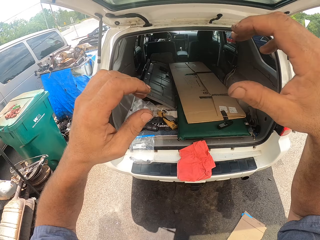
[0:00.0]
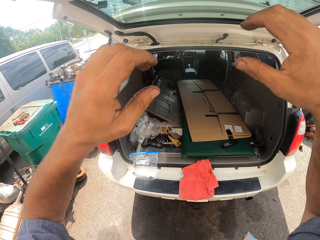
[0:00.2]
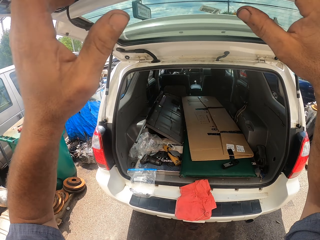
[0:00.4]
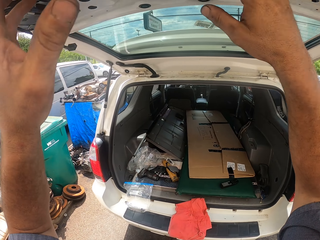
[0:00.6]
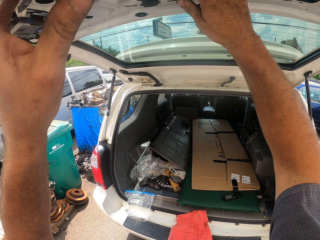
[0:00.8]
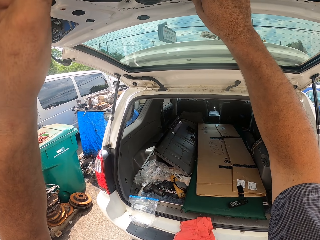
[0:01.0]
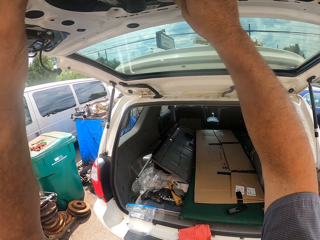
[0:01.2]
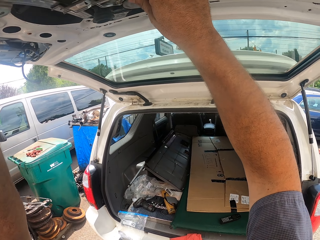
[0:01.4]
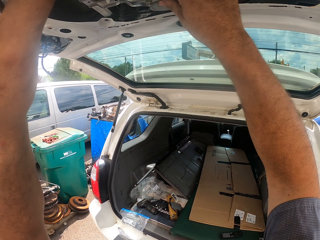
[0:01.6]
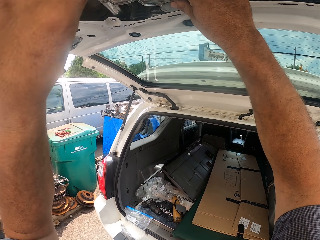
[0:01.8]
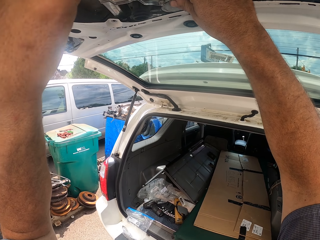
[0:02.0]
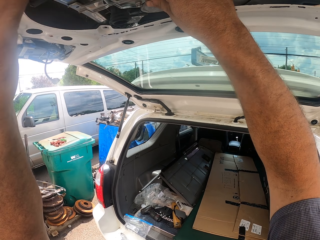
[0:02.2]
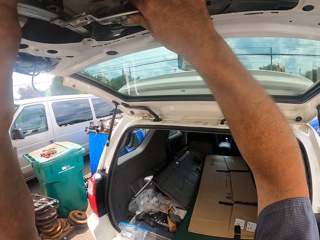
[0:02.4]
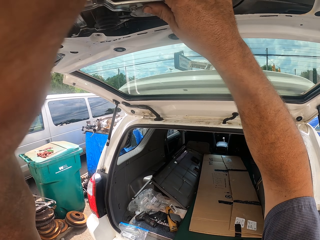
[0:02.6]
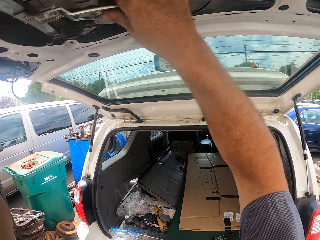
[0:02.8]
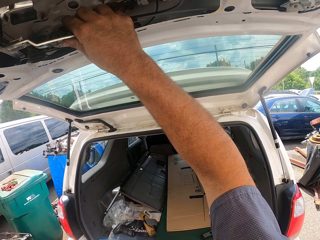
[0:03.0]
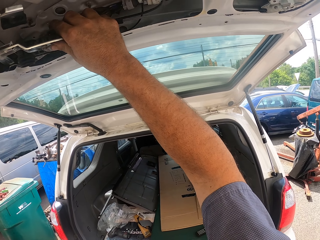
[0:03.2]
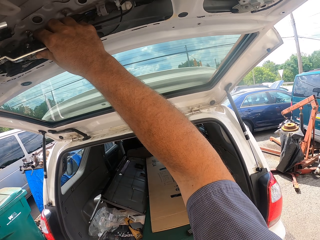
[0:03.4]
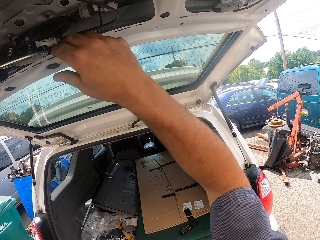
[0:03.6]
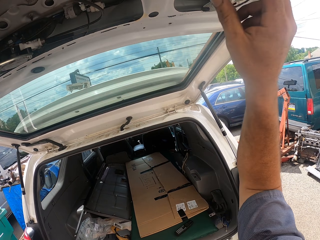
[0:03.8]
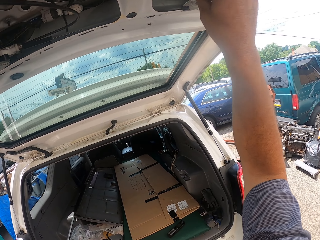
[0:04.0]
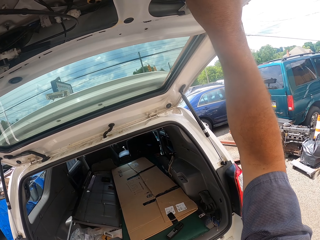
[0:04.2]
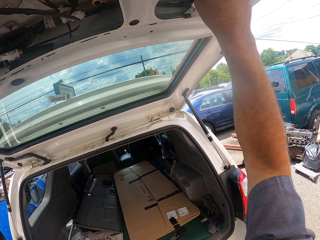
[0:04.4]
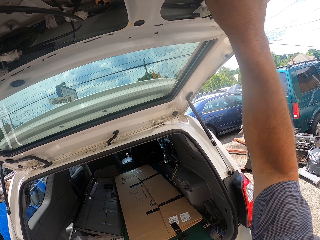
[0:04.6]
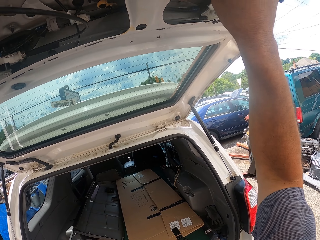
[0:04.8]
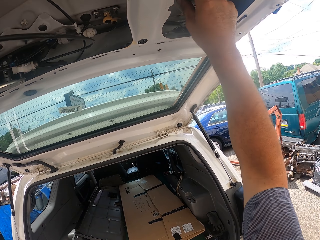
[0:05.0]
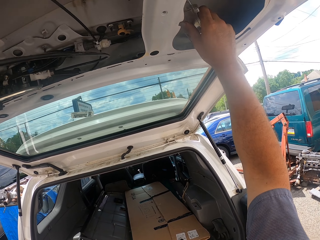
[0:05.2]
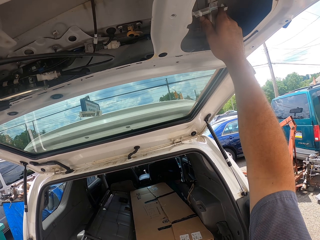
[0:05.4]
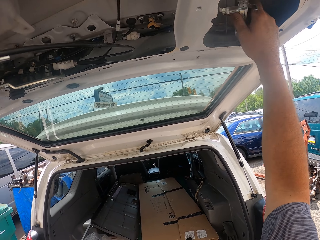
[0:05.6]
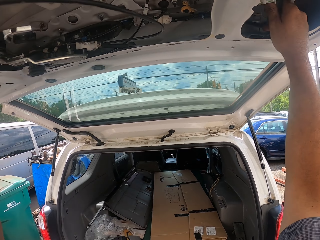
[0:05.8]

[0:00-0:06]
The camera wearer adjusts the inside of the trunk lid parts.

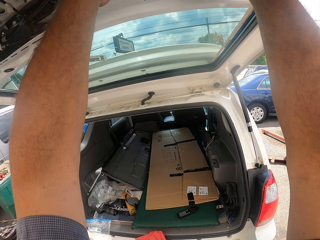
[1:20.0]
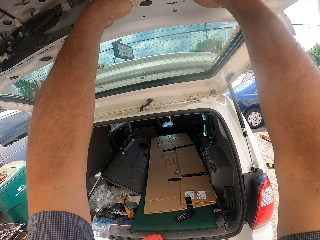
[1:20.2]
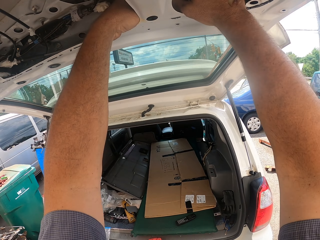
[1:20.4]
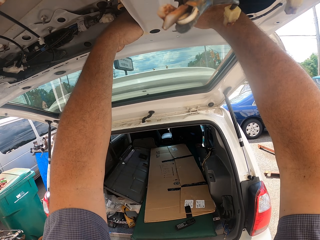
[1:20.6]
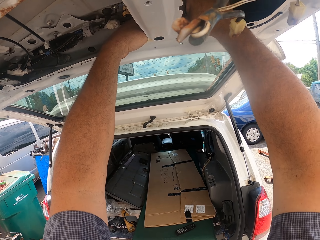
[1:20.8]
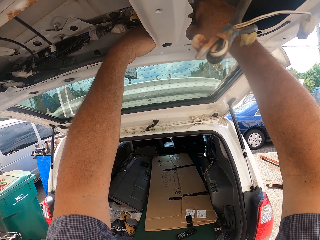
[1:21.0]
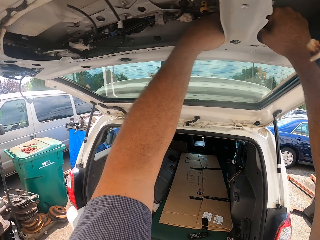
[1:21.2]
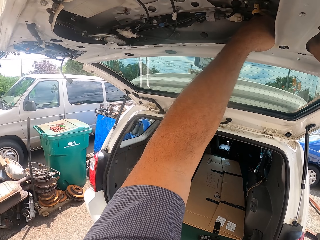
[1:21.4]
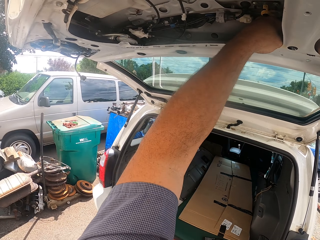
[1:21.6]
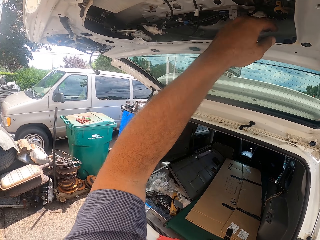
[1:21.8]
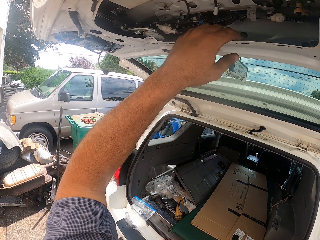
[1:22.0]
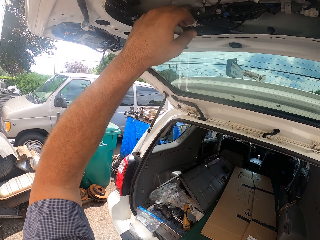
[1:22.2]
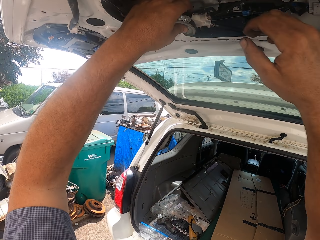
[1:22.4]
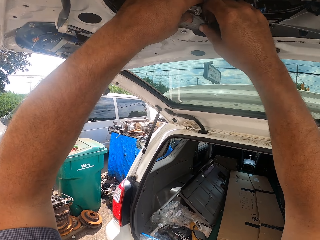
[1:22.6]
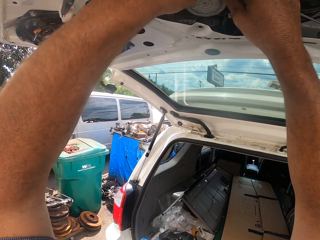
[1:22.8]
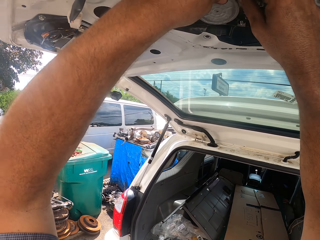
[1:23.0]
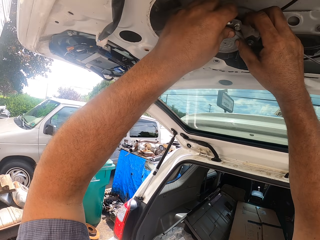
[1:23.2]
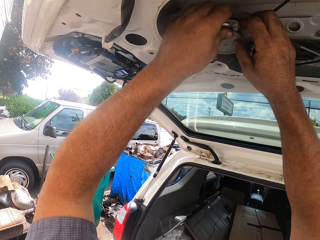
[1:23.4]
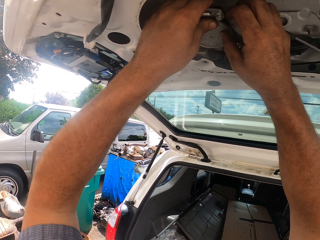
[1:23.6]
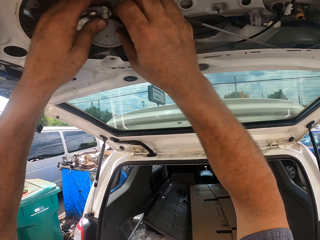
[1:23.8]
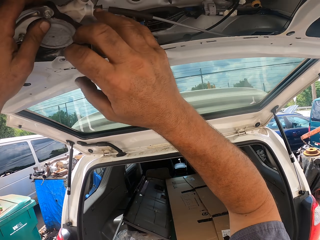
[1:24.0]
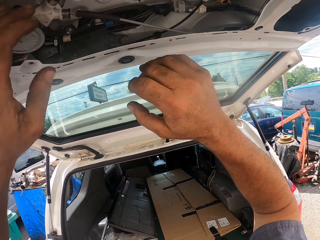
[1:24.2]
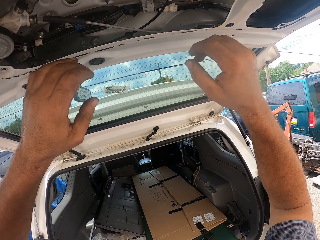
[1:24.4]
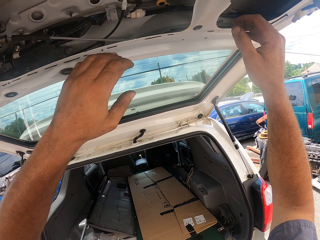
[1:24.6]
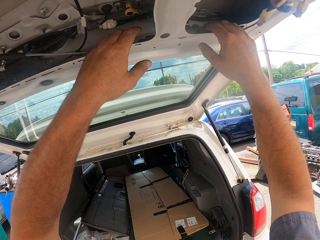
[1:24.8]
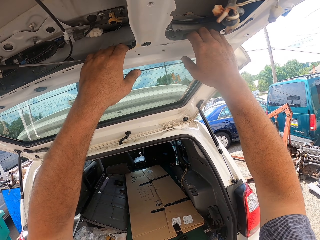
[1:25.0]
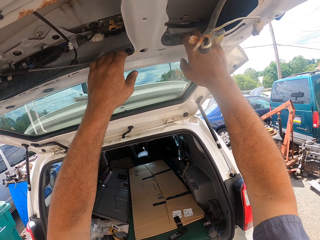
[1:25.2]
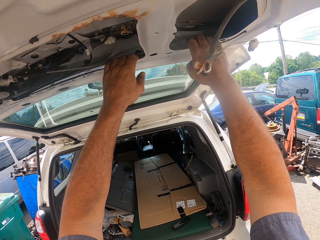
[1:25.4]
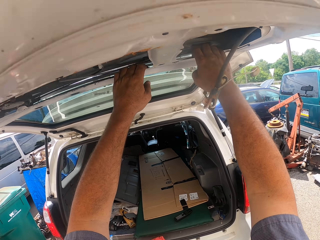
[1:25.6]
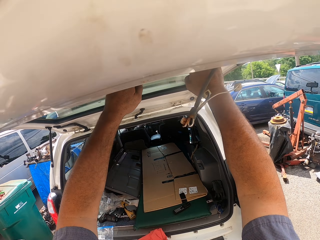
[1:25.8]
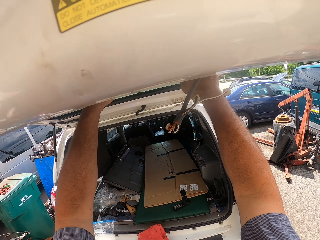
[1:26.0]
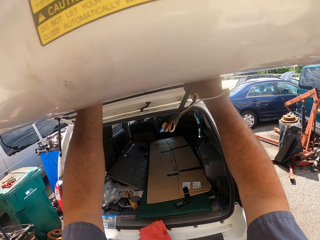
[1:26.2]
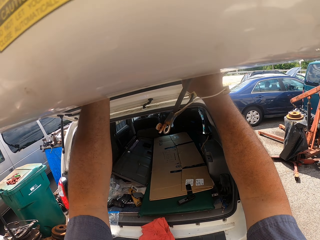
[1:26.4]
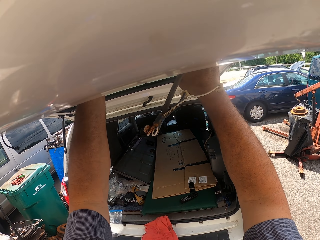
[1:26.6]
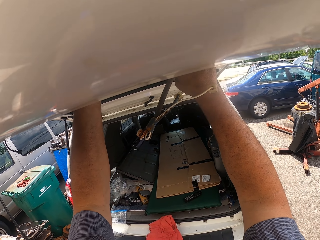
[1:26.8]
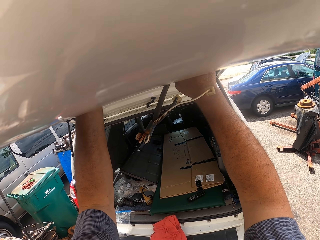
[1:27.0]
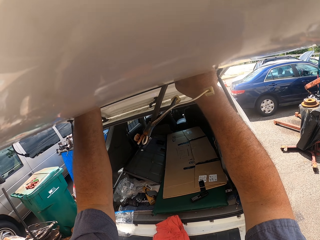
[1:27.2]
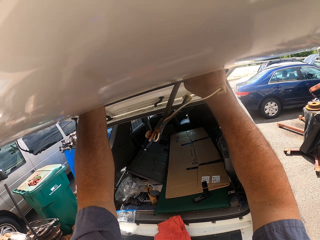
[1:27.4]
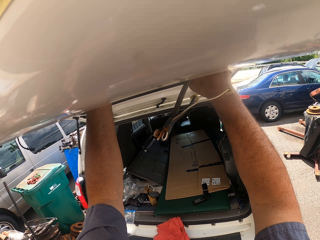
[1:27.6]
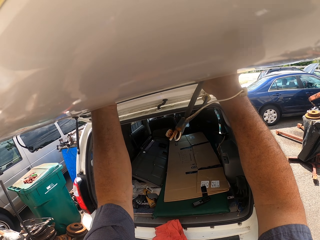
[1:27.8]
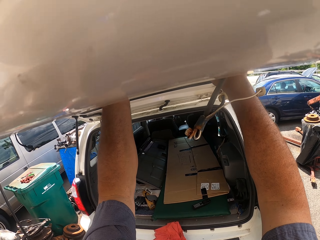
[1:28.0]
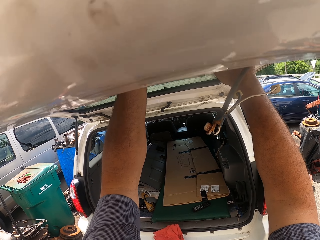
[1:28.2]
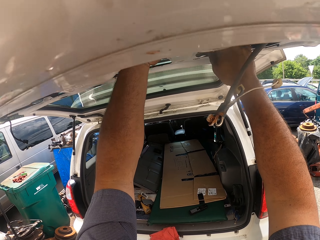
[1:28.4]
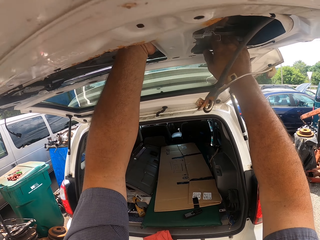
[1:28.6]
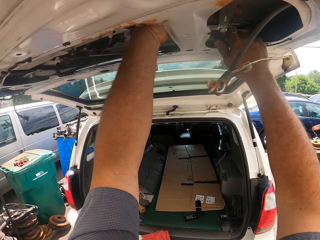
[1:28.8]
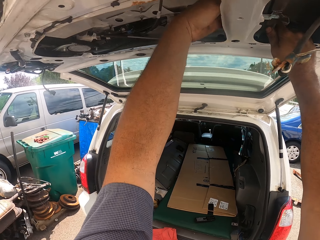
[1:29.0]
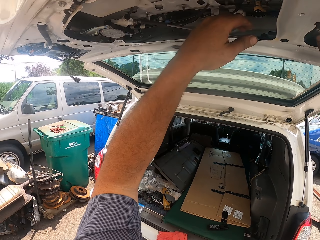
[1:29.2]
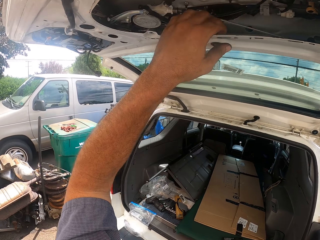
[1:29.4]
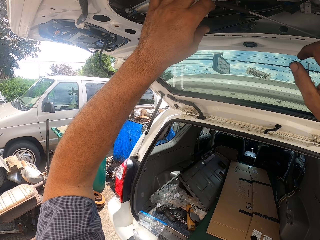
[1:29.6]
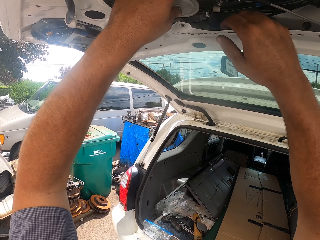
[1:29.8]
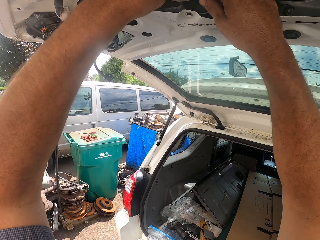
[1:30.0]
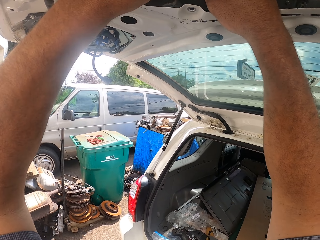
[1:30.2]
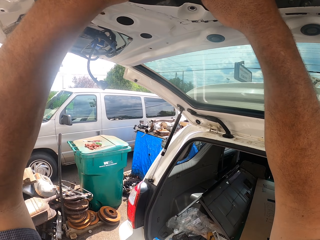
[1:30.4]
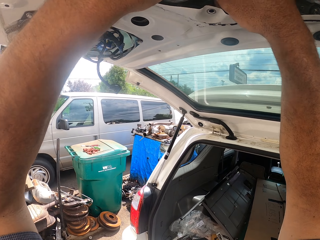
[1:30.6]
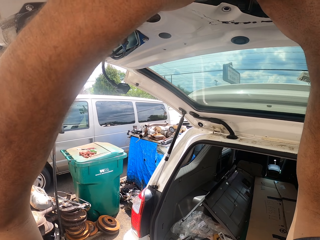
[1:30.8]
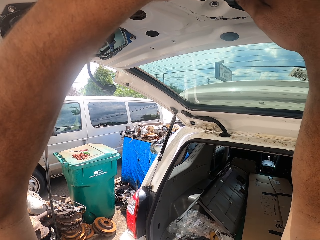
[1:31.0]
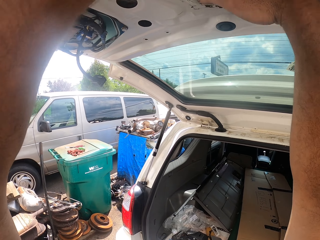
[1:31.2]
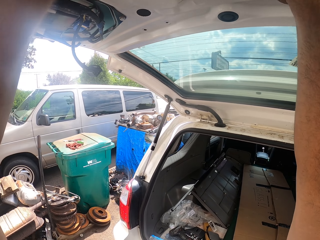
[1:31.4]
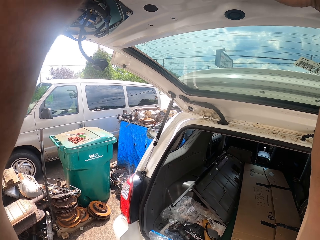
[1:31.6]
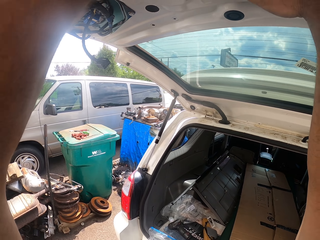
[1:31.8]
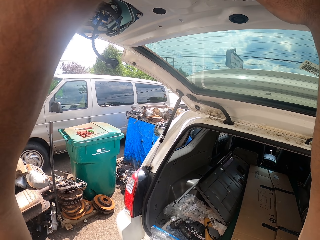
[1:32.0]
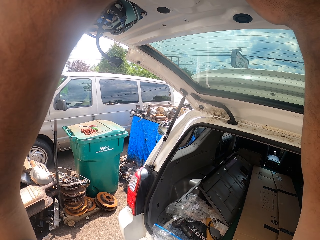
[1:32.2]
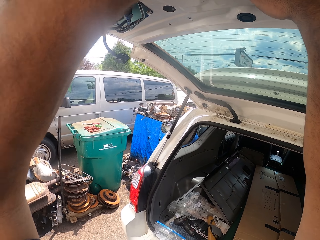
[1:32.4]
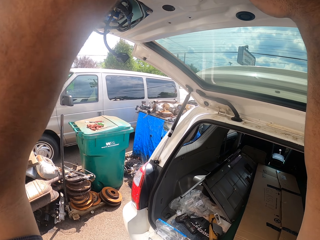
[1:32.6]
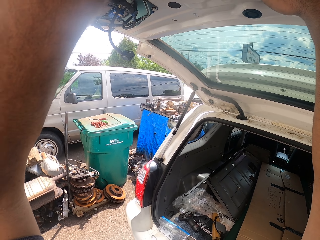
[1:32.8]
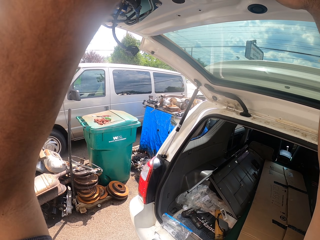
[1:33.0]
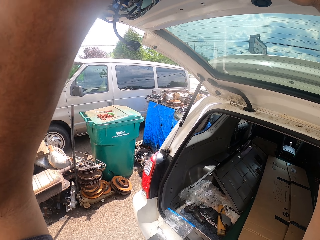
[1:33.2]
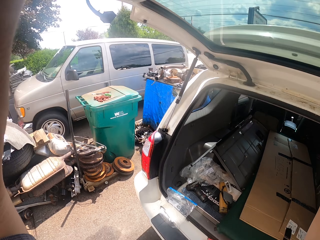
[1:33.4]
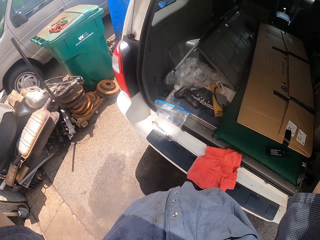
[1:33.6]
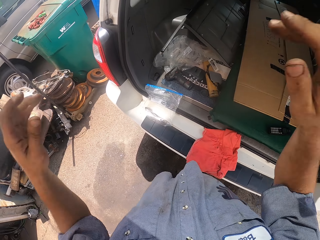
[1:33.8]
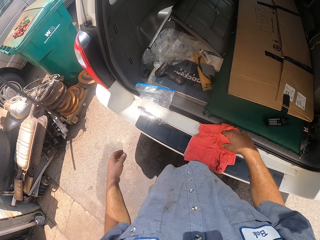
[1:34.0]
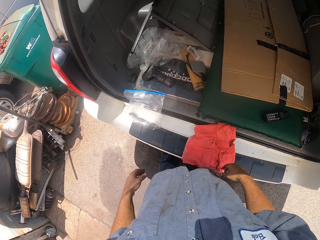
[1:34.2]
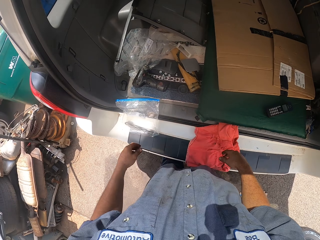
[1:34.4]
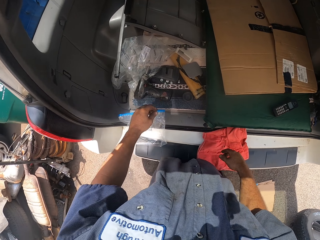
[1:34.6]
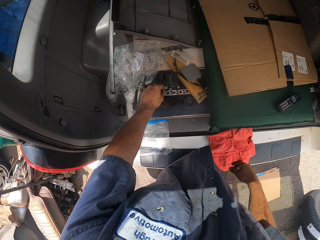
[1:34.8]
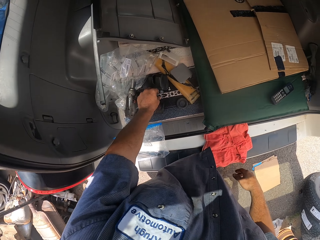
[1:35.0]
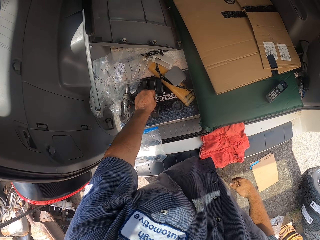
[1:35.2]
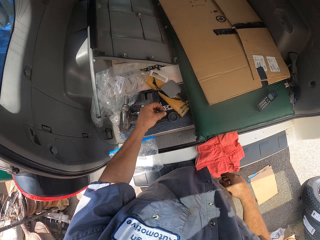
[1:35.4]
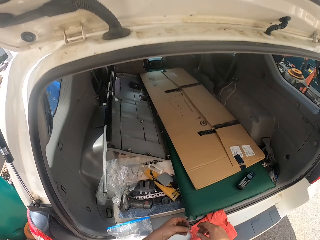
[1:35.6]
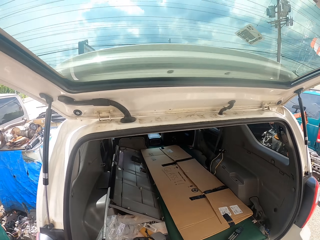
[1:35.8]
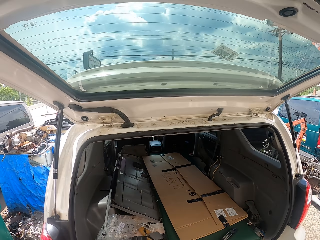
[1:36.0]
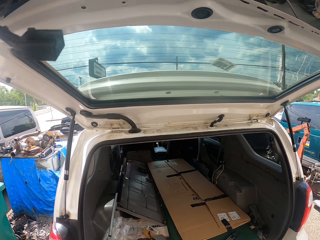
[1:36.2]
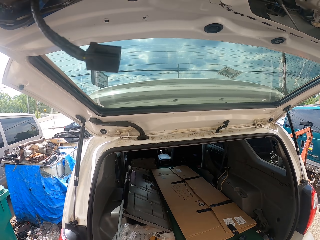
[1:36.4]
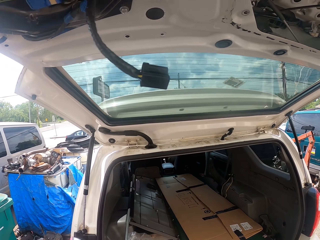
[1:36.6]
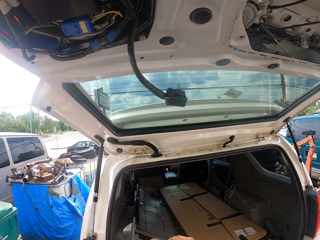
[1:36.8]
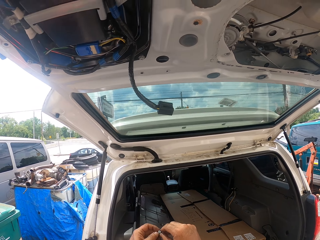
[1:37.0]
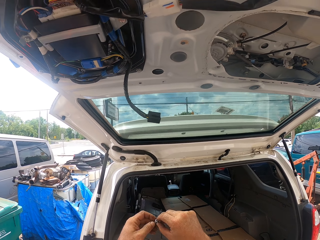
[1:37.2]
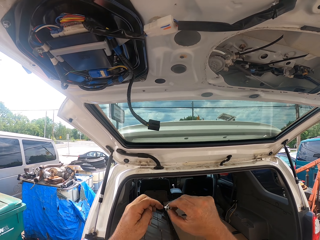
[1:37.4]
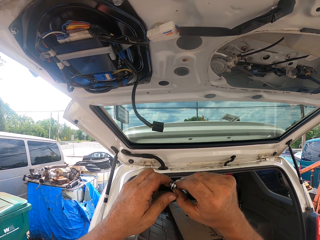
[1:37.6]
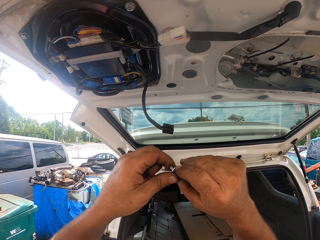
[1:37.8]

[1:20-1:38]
The camera wearer fixes a car boot. They look at the car boot. They lower hands. They pick up a bolt from the trunk.
